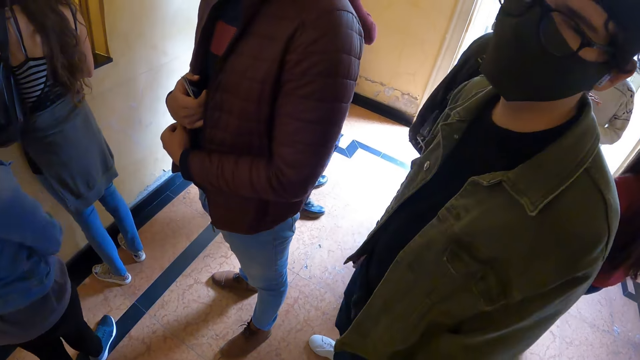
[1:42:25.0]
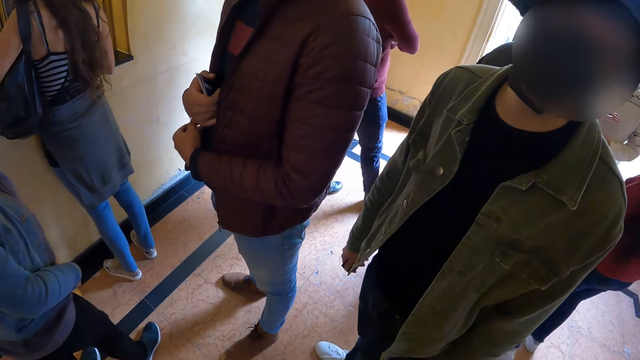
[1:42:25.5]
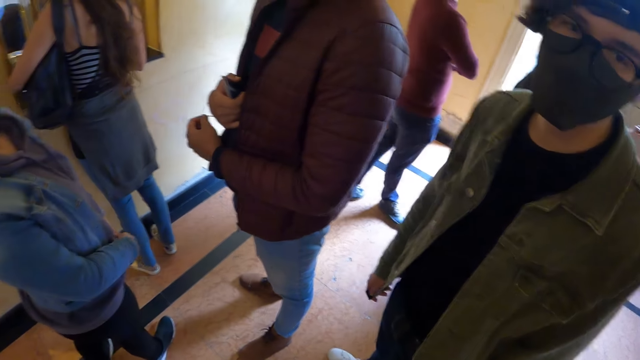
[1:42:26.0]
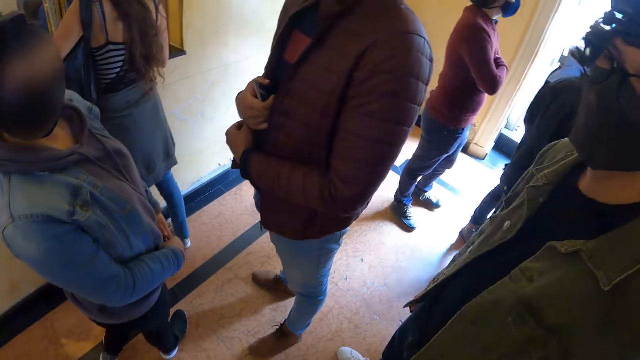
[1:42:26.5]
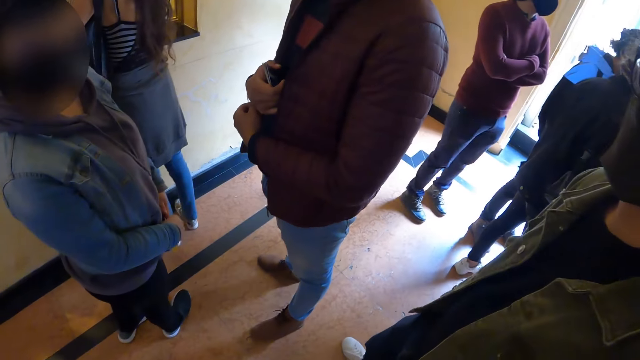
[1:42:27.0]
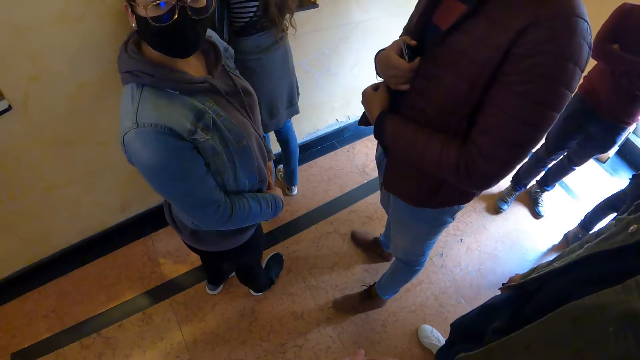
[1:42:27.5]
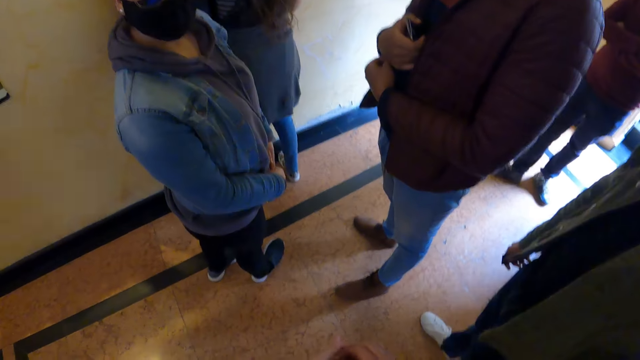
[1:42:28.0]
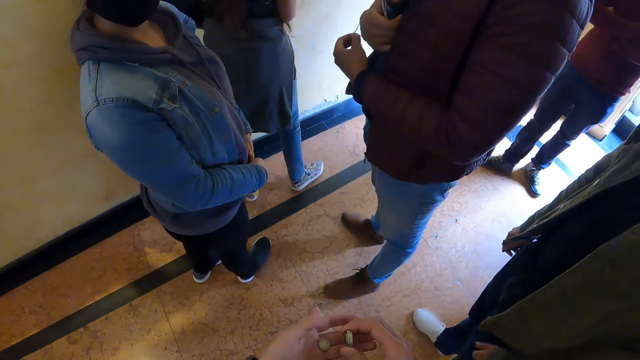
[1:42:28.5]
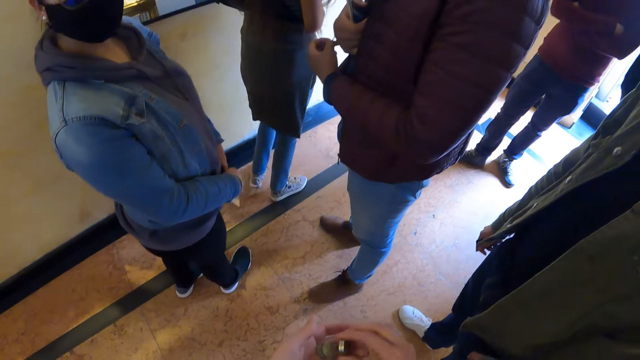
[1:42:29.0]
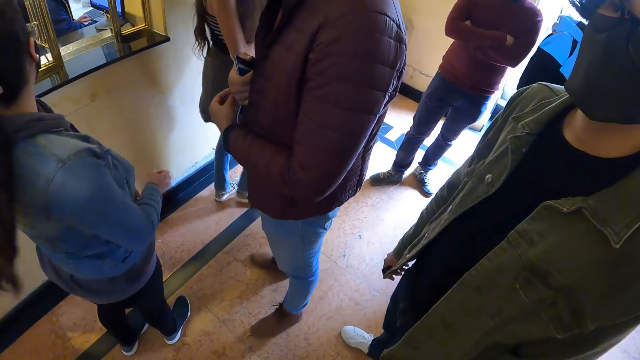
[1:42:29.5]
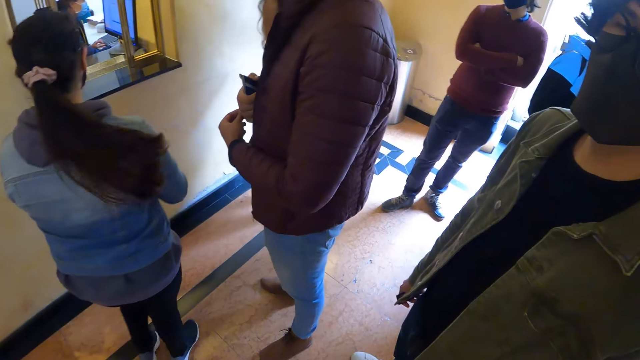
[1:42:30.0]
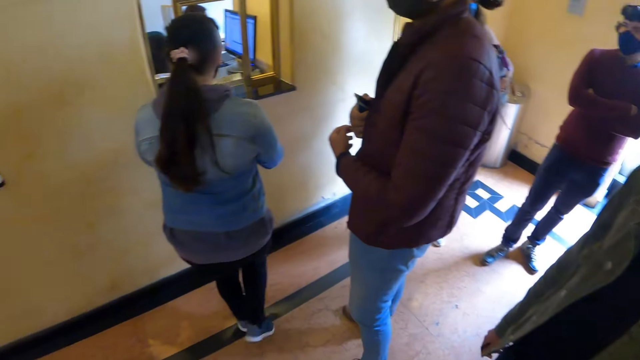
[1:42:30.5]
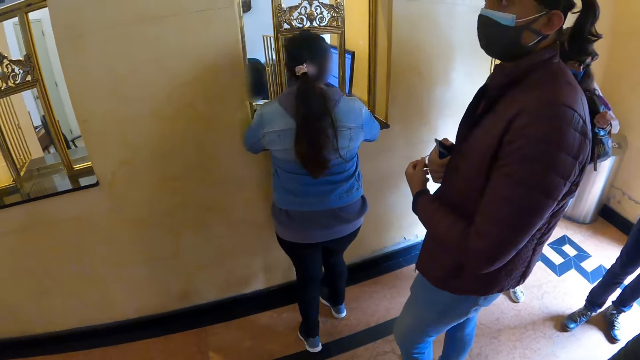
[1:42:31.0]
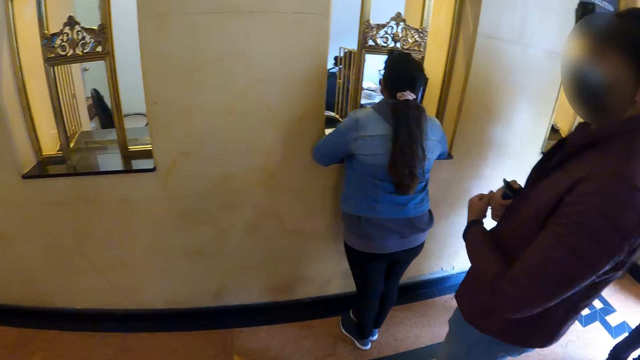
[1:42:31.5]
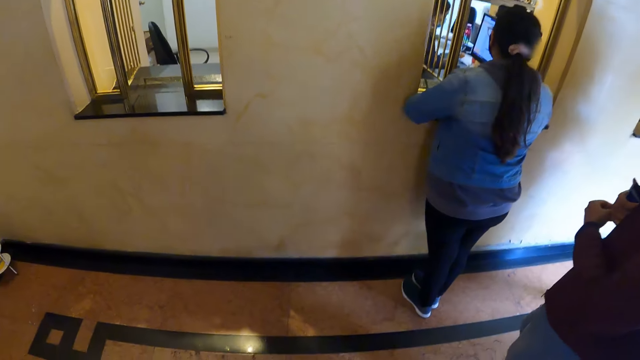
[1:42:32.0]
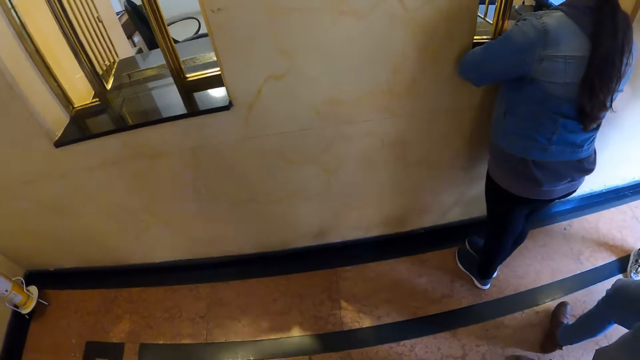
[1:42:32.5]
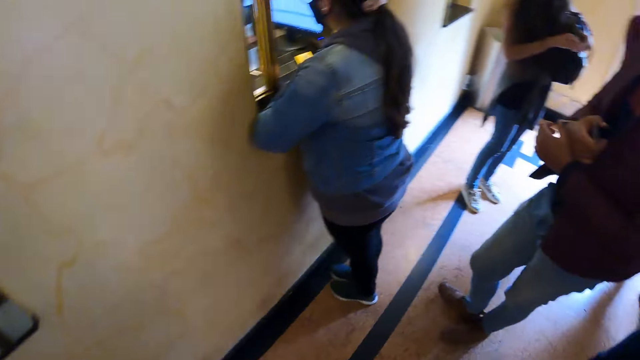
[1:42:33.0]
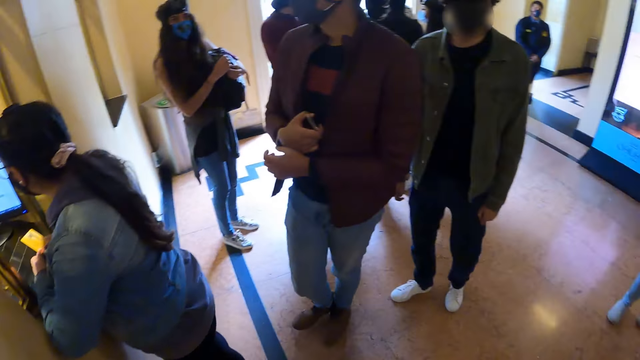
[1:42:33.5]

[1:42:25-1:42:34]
The camera wearer talks to a woman. They look around.

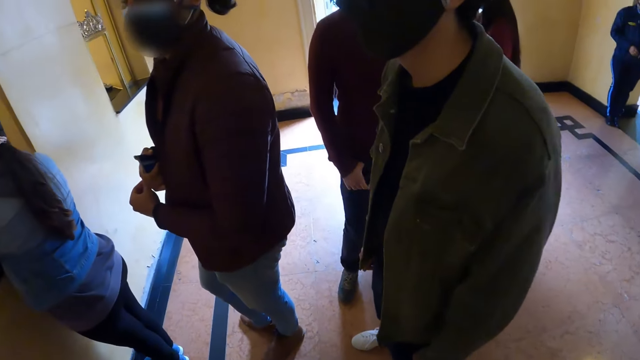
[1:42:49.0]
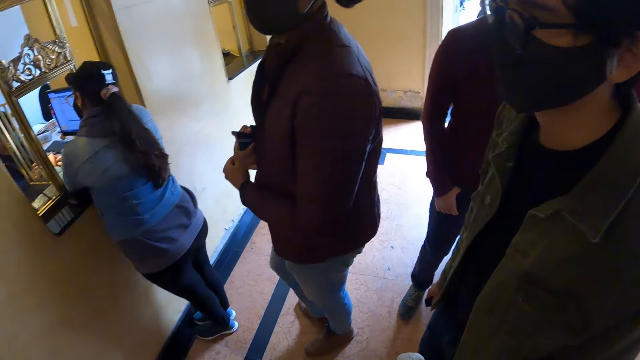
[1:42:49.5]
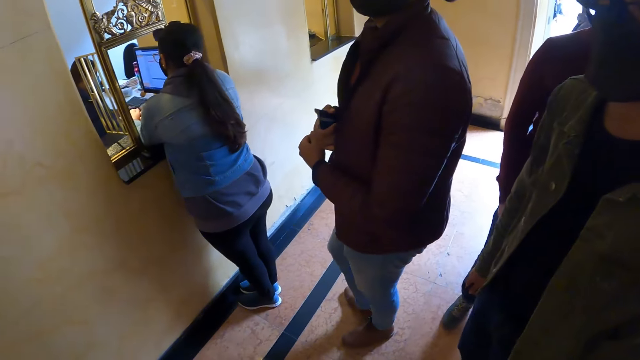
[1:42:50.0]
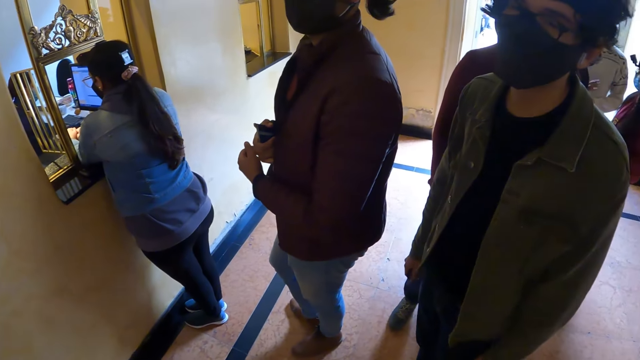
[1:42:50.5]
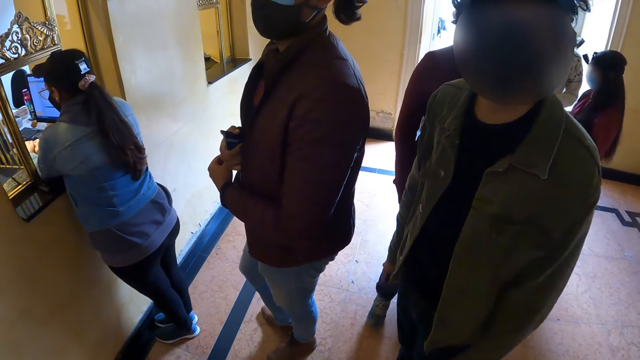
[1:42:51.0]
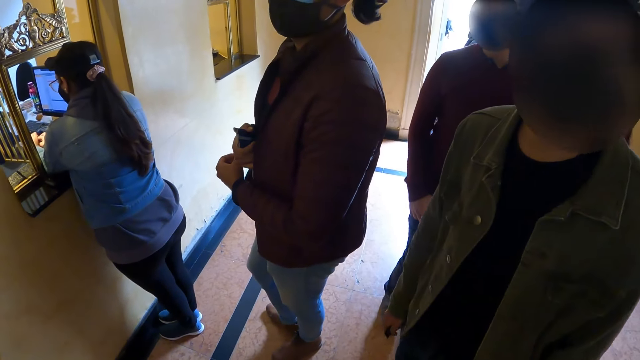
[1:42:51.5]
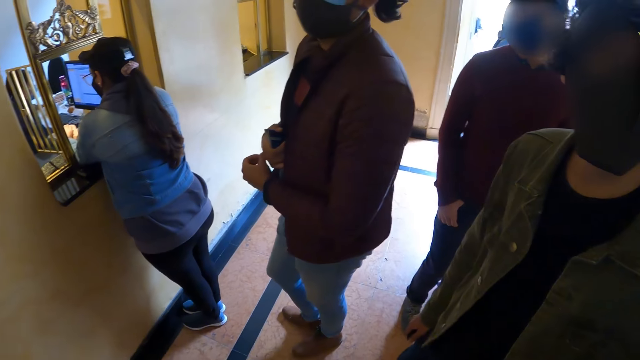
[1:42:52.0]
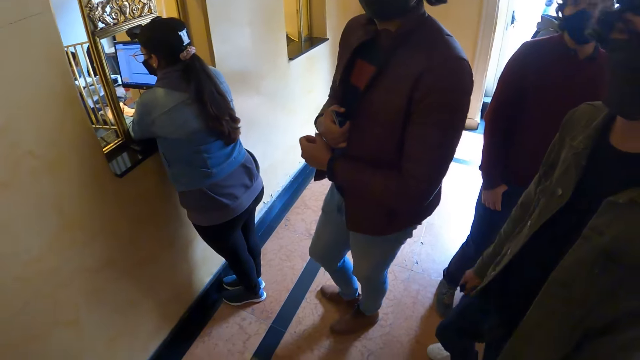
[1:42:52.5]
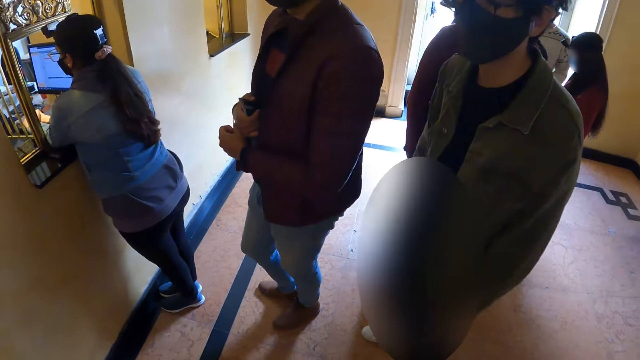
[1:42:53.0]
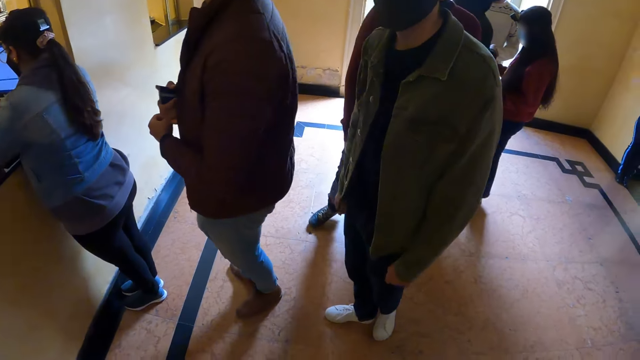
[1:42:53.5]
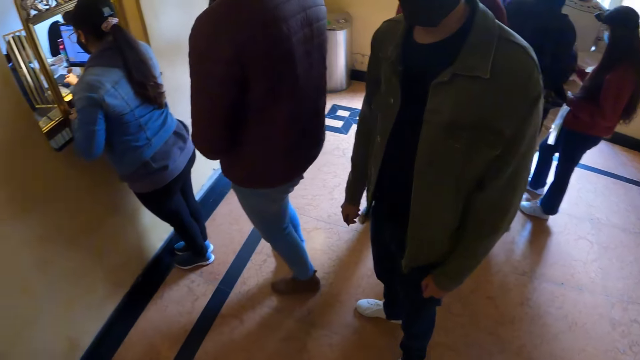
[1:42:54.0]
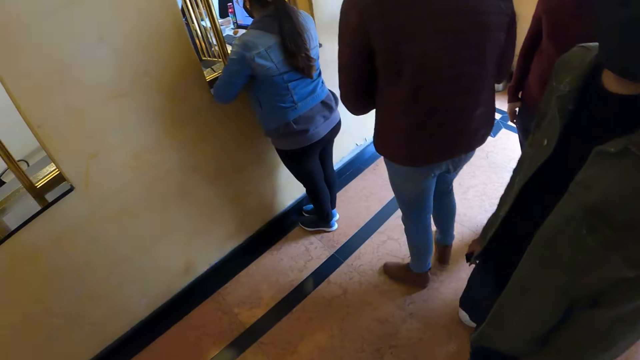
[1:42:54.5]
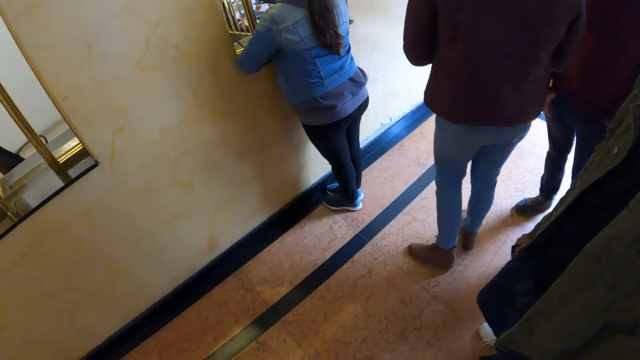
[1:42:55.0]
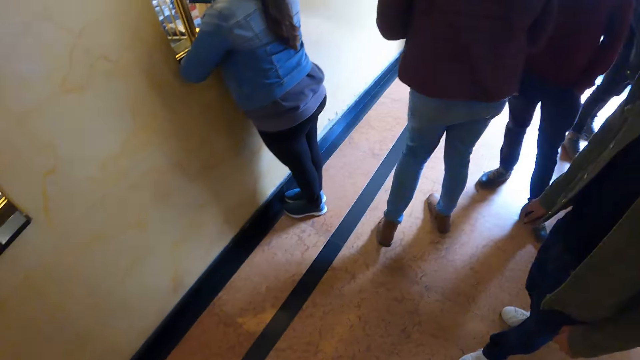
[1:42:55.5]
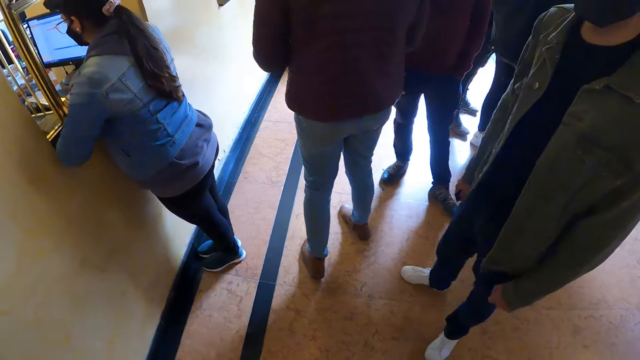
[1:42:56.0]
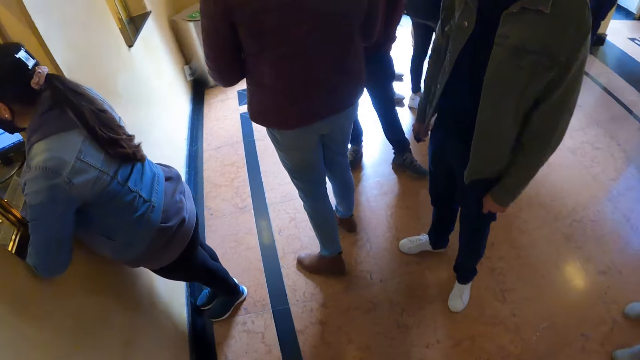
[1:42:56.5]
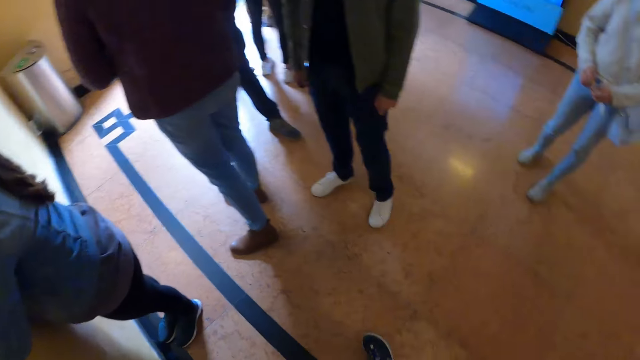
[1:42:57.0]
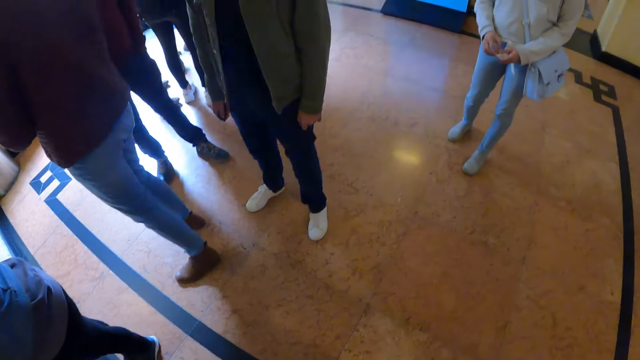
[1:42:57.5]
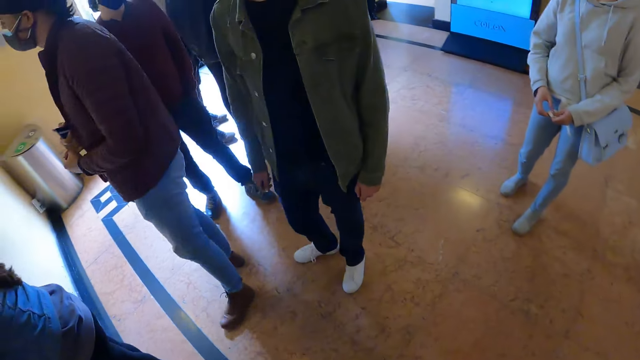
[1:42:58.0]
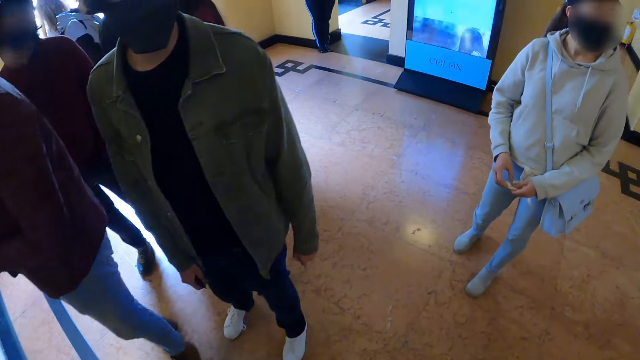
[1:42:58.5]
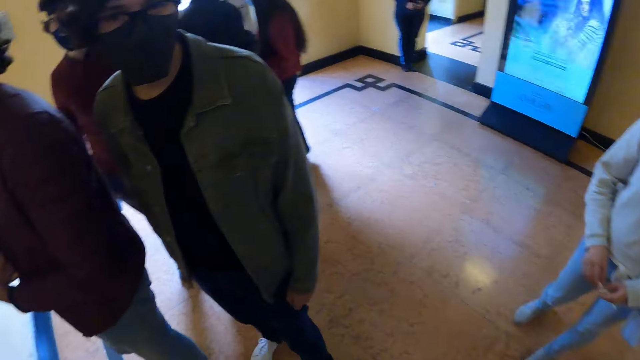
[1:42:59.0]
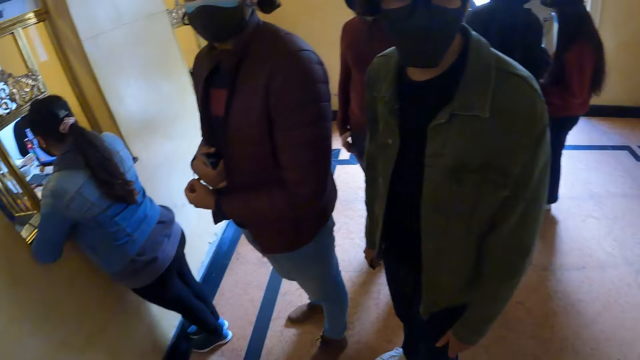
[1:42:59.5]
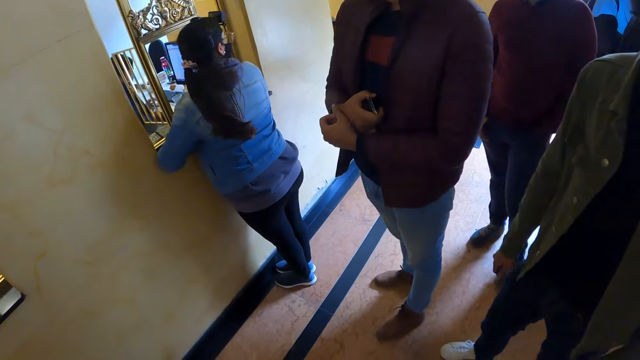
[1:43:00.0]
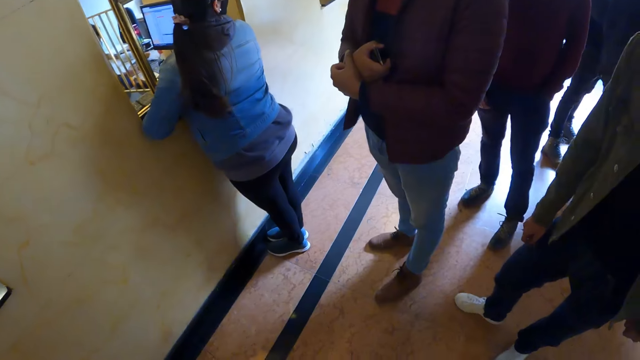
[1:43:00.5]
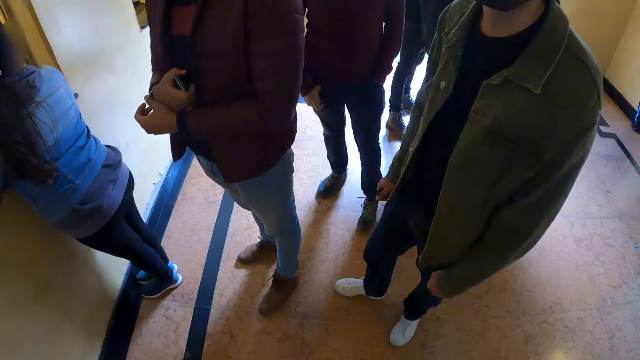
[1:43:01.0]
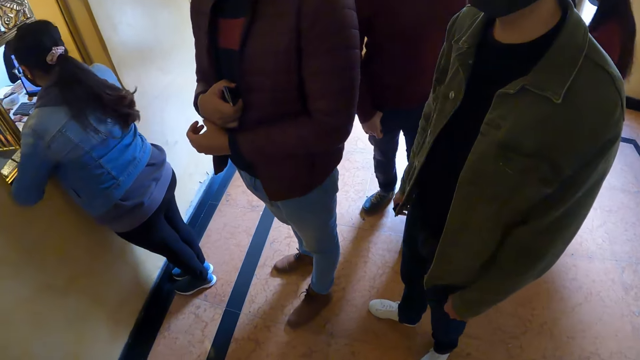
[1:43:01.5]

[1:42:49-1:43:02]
The camera wearer talks to a man. They look around.
